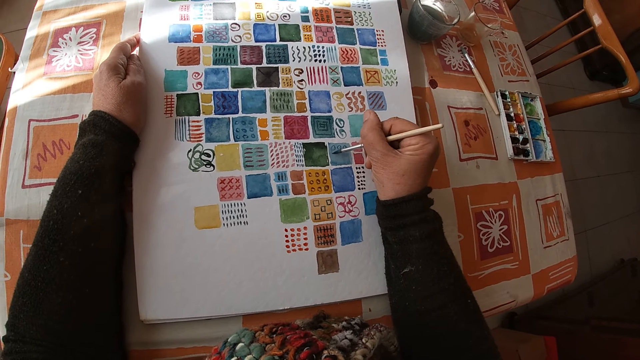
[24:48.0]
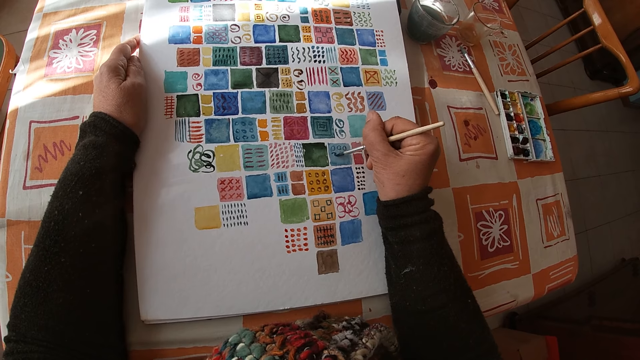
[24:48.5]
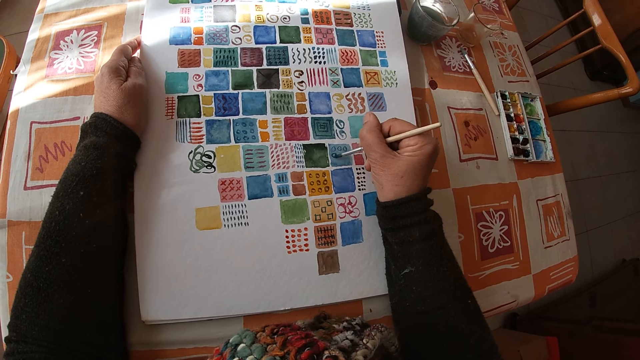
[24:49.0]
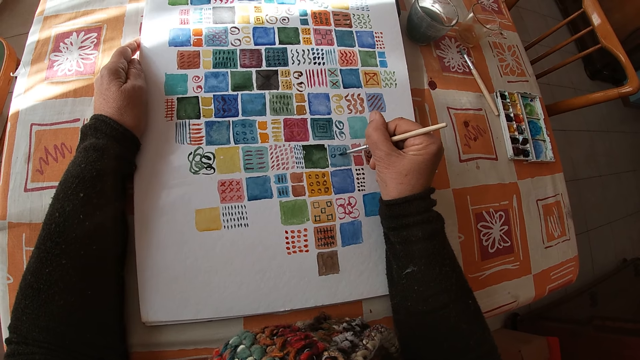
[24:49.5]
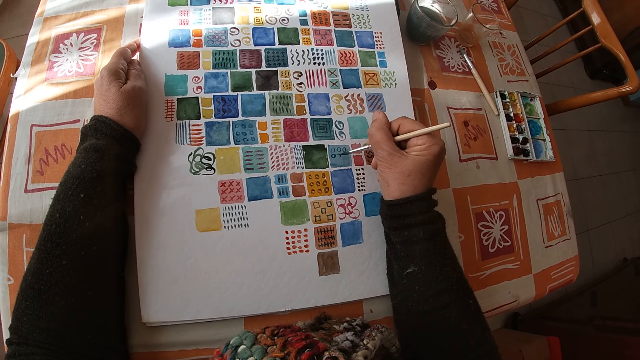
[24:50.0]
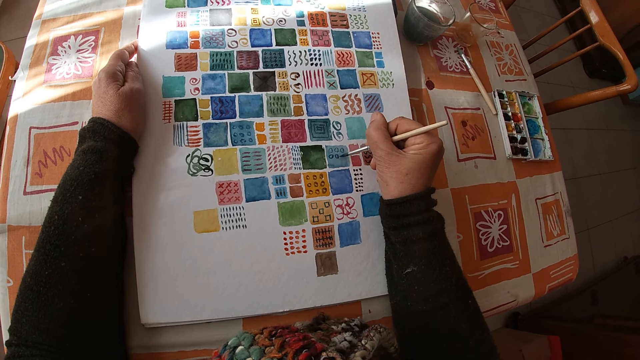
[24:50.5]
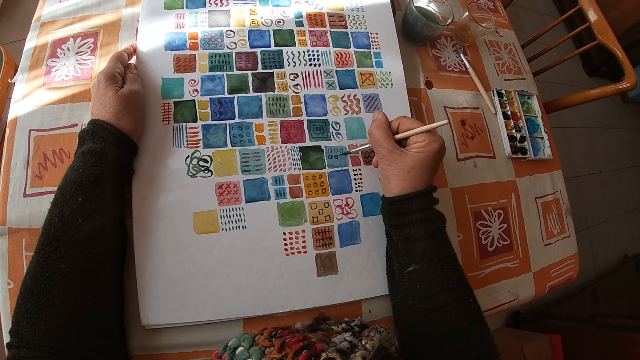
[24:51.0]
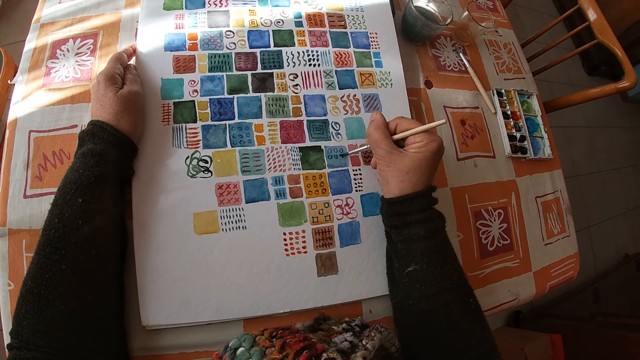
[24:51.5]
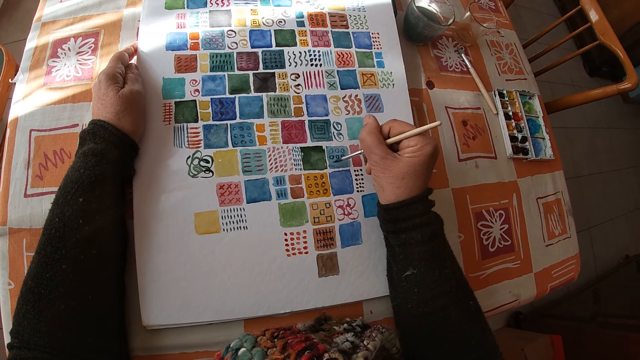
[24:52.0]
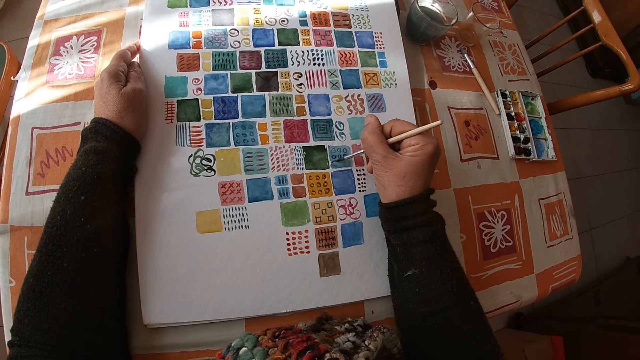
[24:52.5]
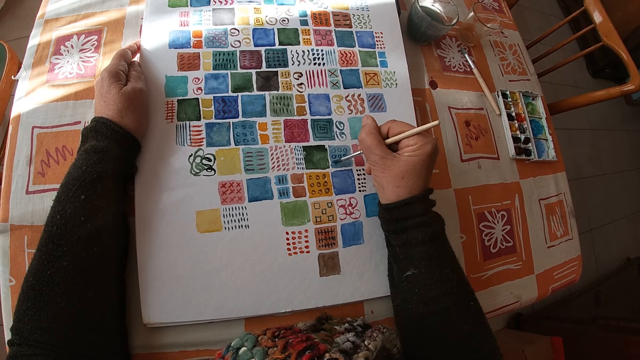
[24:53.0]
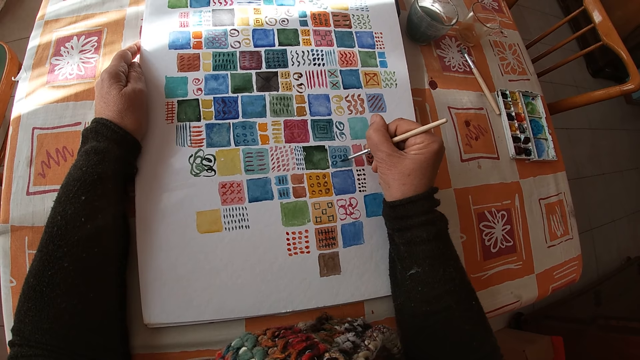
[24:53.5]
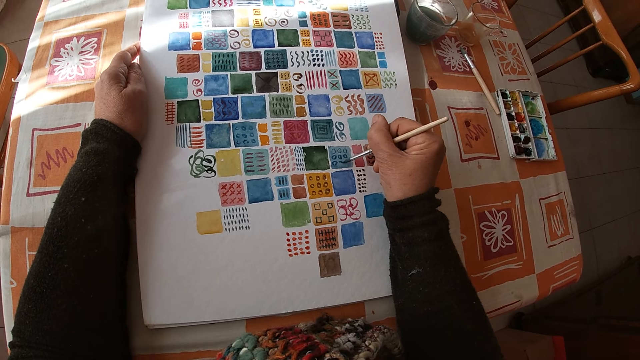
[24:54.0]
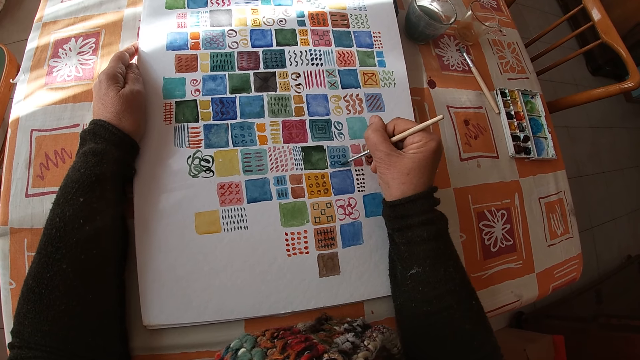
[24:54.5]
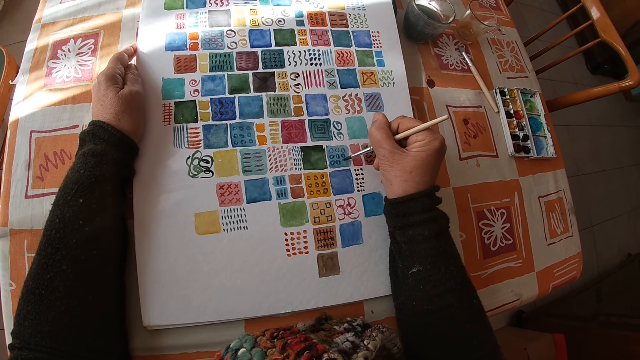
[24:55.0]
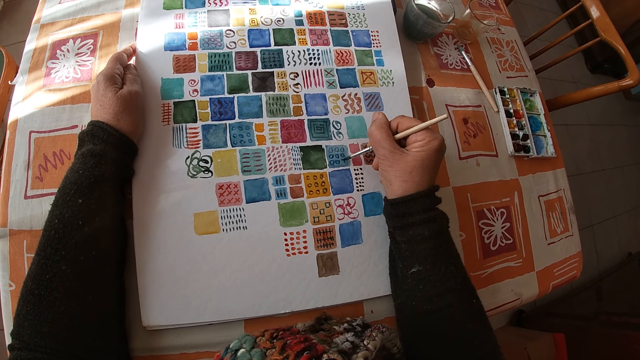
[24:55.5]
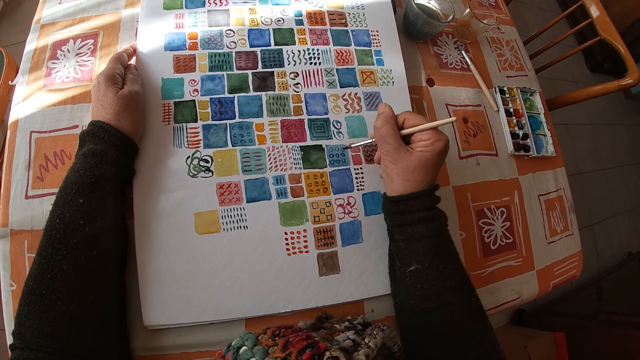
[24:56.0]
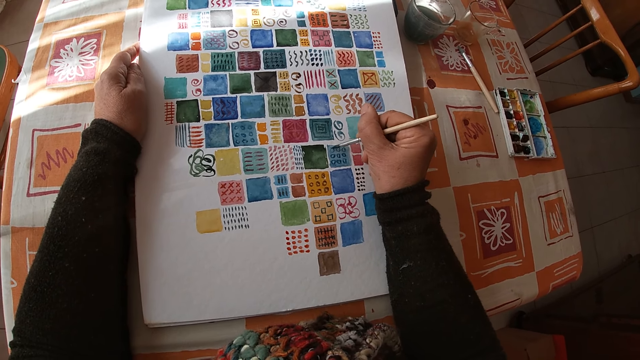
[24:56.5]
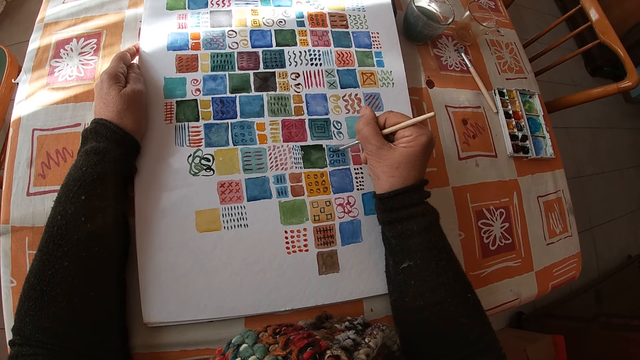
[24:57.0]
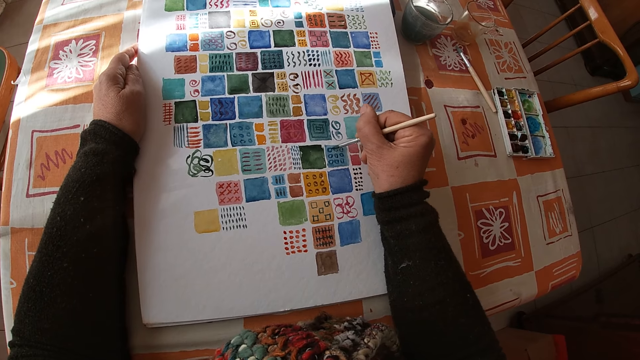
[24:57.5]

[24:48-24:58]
The camera wearer paints the drawing.

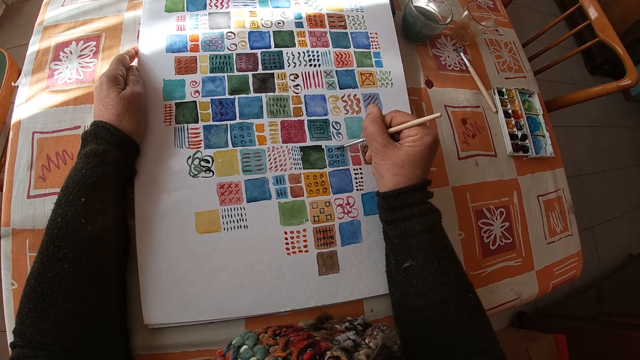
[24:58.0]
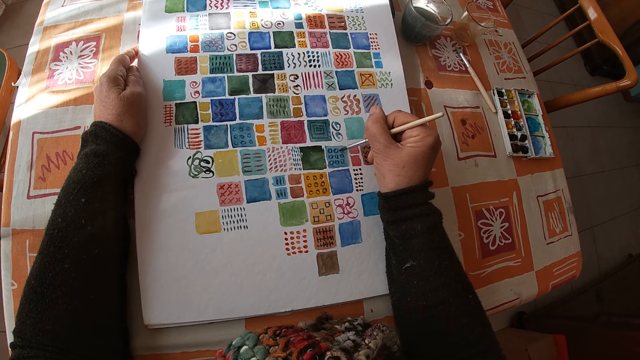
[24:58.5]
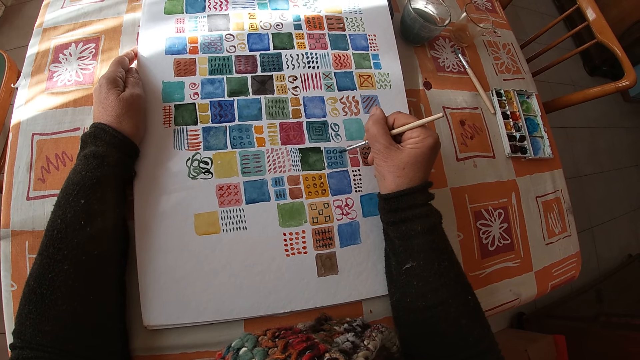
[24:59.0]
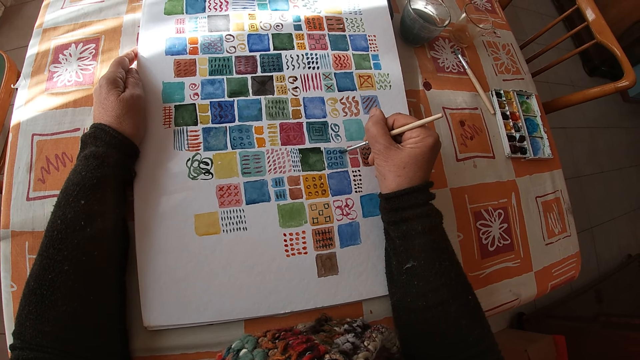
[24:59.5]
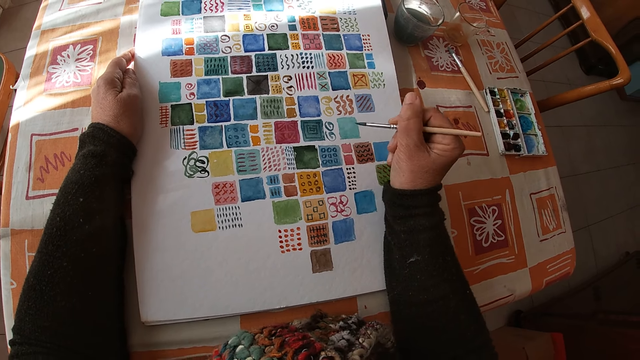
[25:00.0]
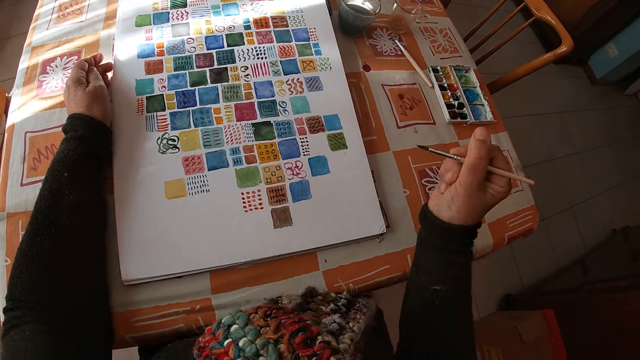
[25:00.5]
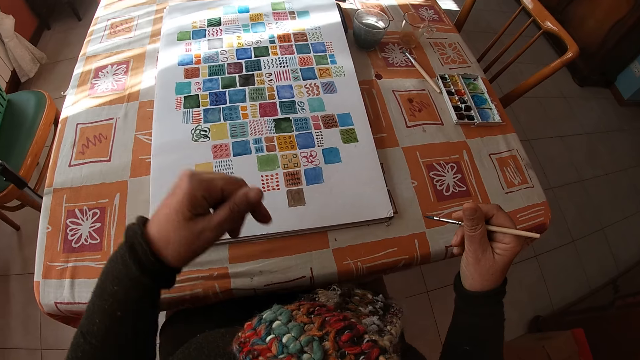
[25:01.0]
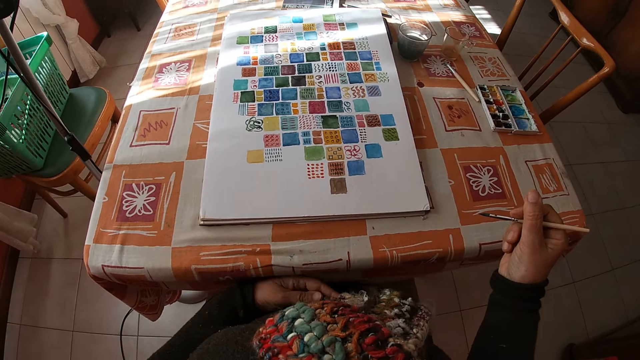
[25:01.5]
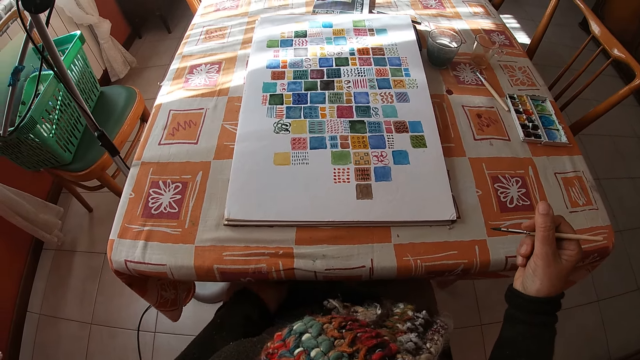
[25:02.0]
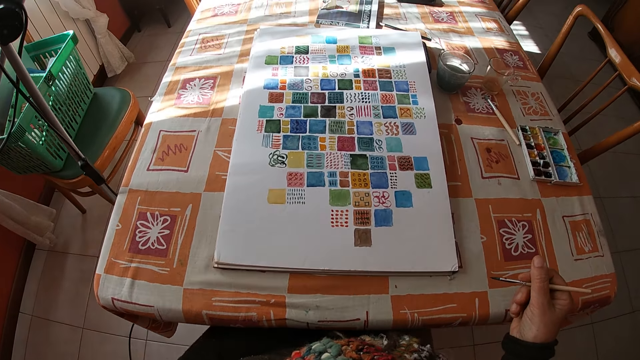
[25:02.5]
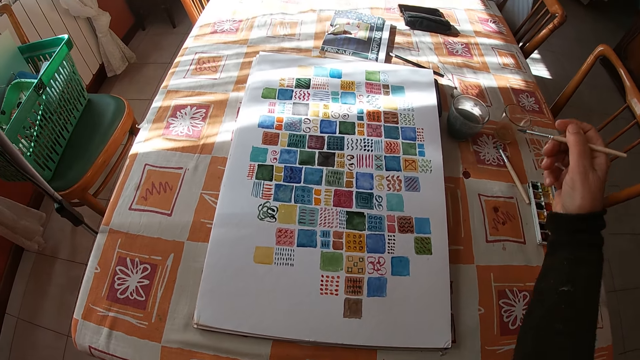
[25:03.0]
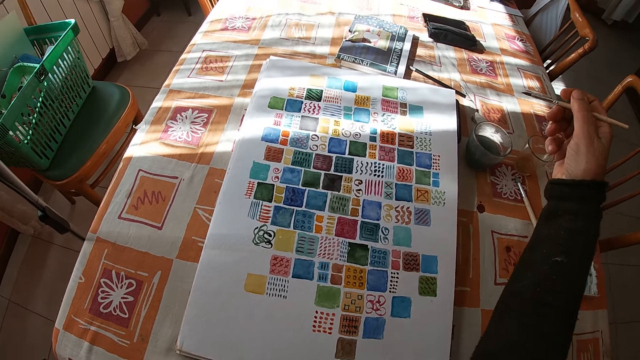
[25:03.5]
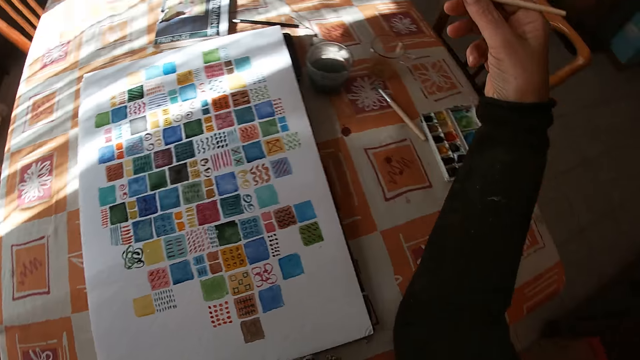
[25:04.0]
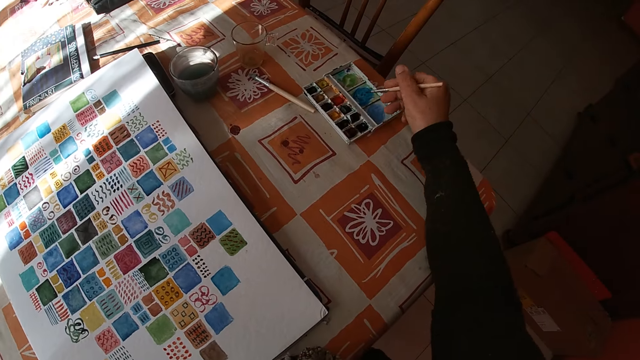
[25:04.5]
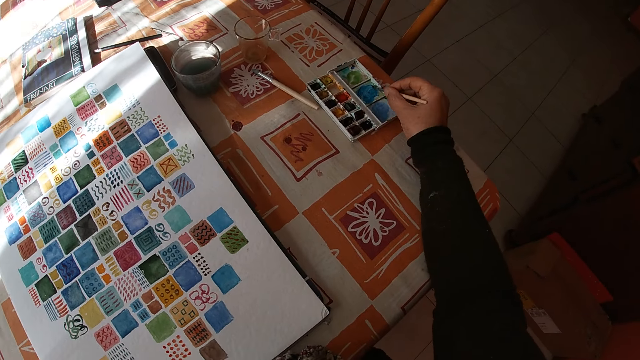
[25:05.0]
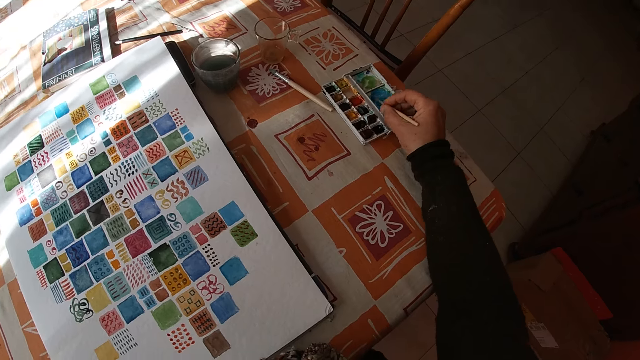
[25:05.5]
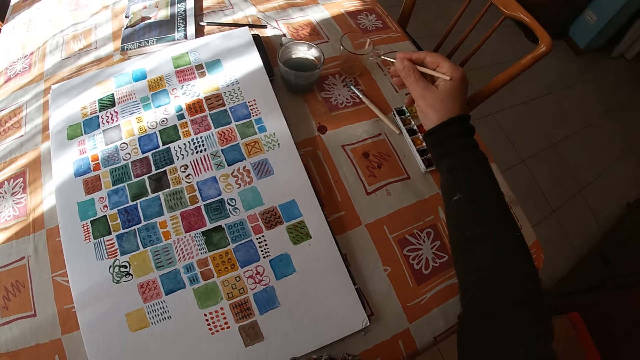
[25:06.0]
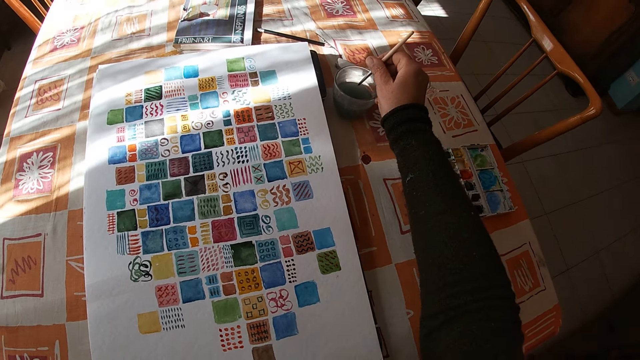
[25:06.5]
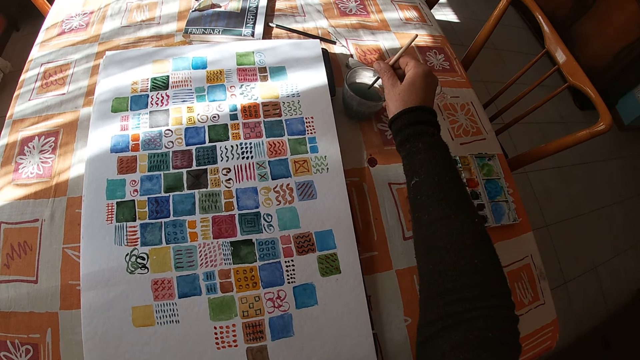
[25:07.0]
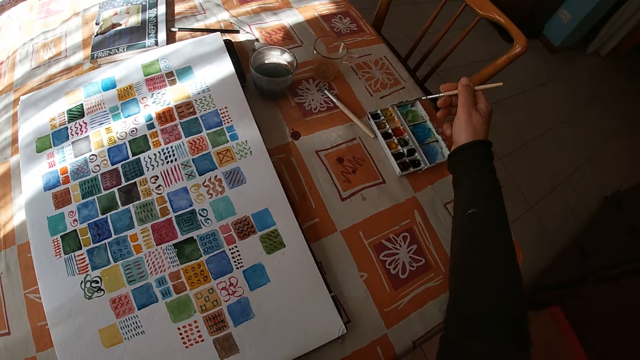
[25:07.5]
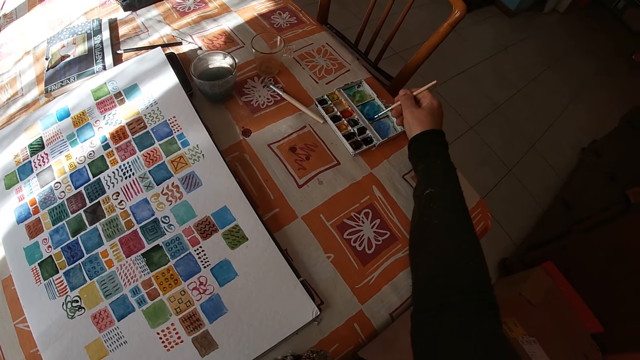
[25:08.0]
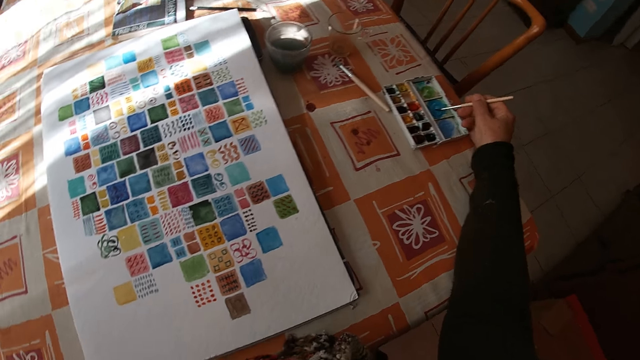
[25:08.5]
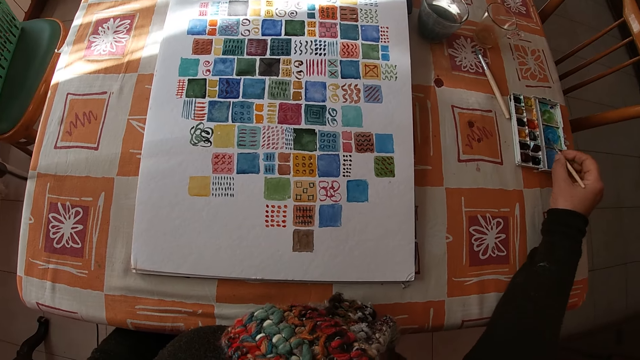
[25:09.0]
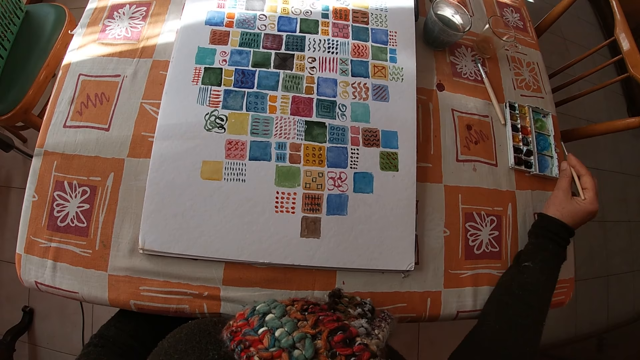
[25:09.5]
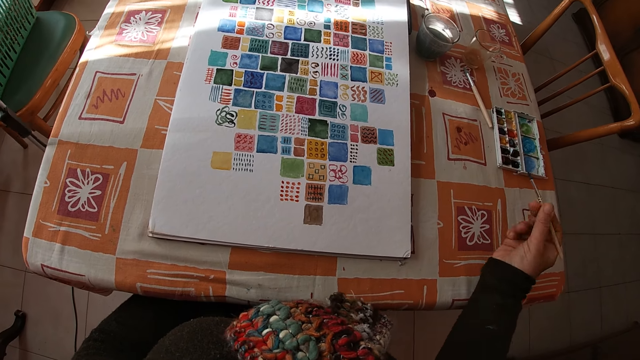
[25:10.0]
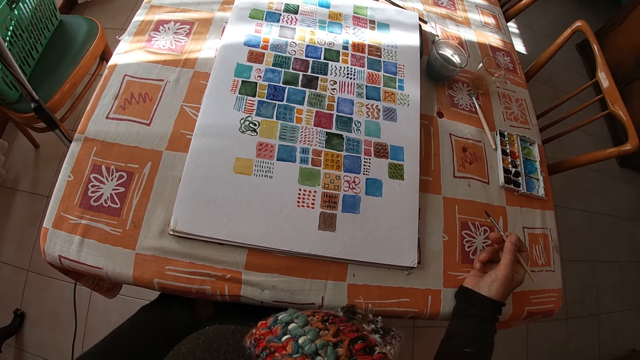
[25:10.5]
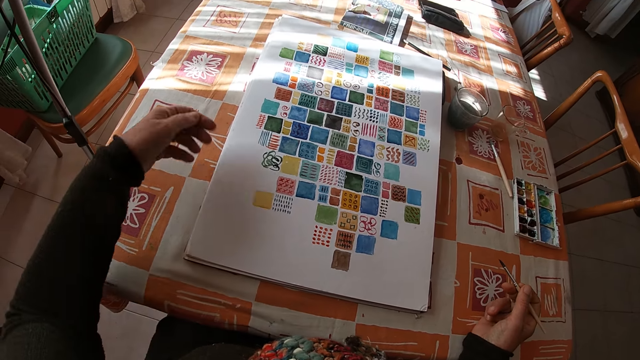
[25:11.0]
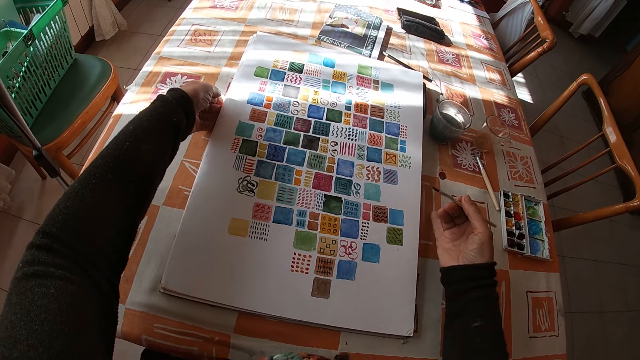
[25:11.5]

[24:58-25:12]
The camera wearer lifts the left hand. She touches a muffler scarf on her chest with her left hand. She places her left hand on her thigh. She puts the left hand on the table. She holds the paintbrush. She lifts the right hand. She dips the paint brush in her right hand into the color palette on the table. She applies the paint on the paint box. She dips the paint brush in her right hand into a bowl of water on the table. She dips the paint brush in her right hand into the color palette on the table. She applies the paint on the paint box. She looks at the drawing. She places her right hand on the table. She holds the paintbrush. She picks up the drawing.
